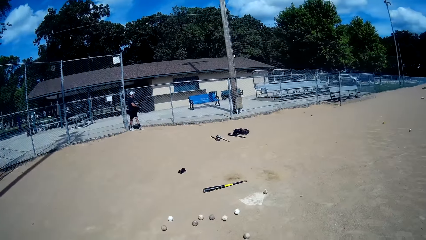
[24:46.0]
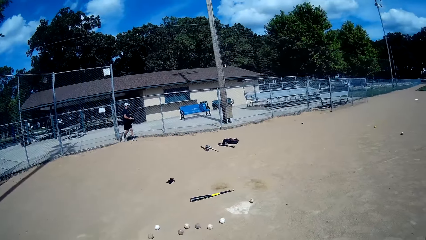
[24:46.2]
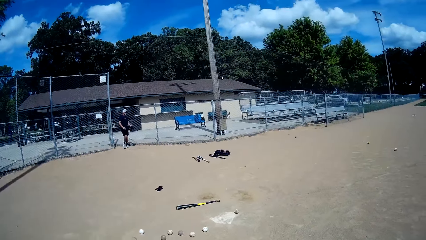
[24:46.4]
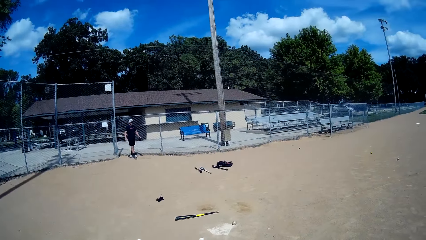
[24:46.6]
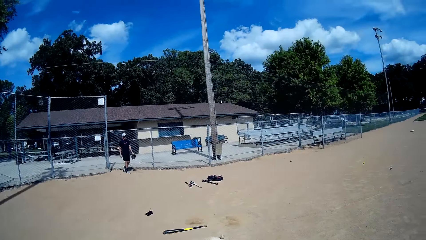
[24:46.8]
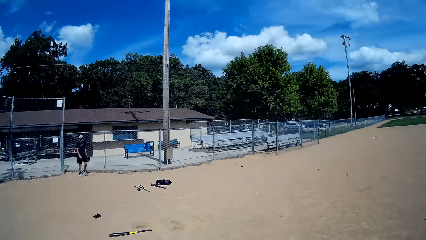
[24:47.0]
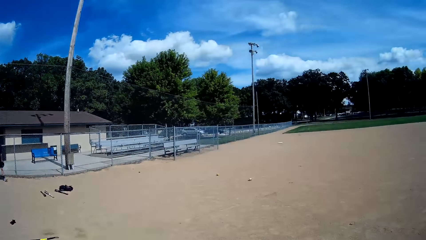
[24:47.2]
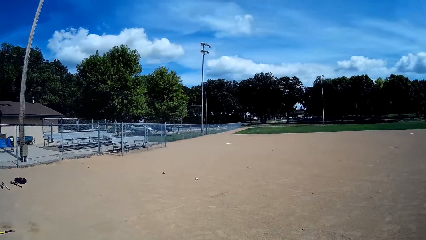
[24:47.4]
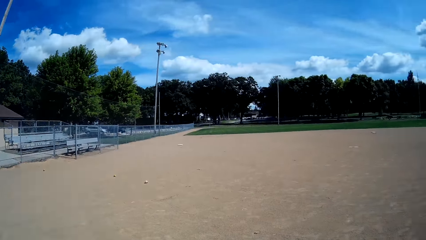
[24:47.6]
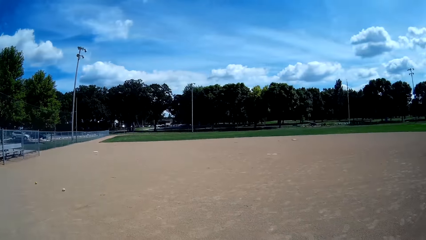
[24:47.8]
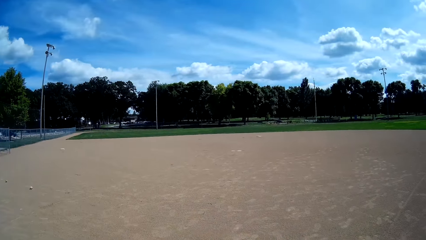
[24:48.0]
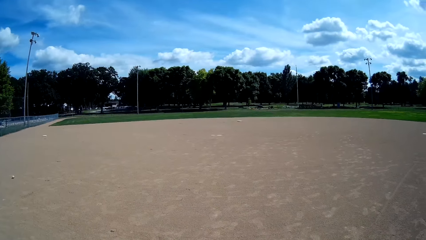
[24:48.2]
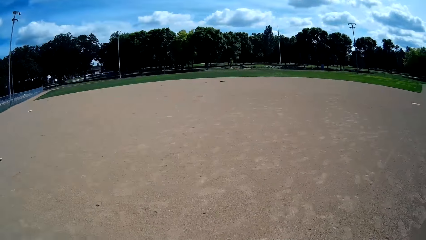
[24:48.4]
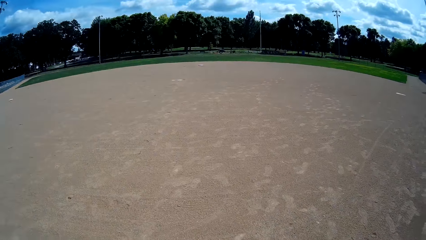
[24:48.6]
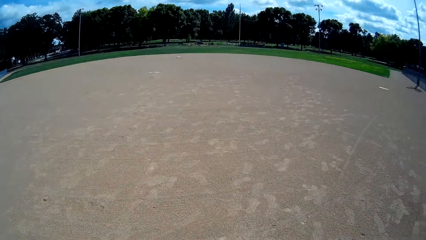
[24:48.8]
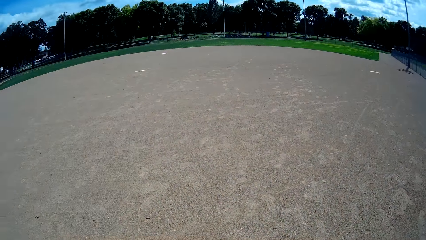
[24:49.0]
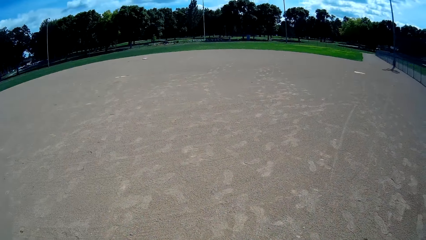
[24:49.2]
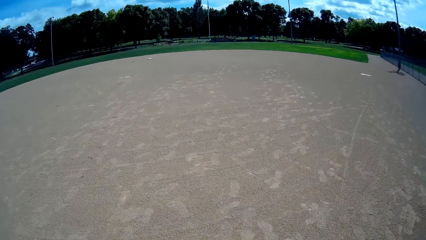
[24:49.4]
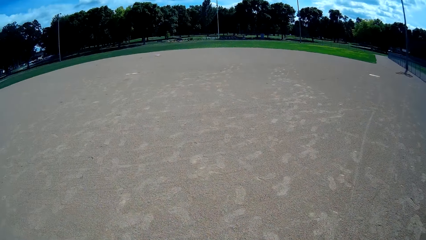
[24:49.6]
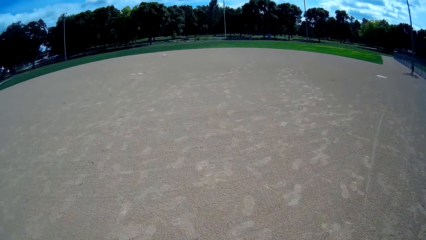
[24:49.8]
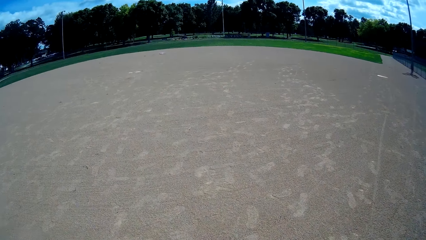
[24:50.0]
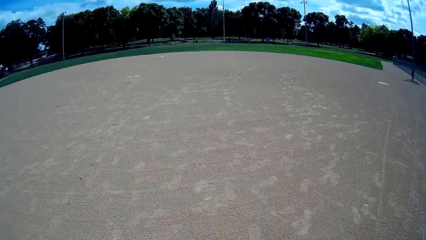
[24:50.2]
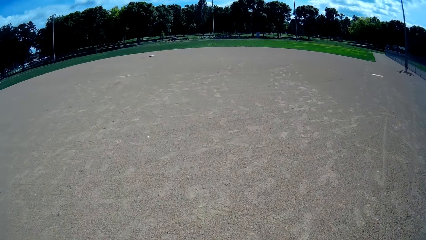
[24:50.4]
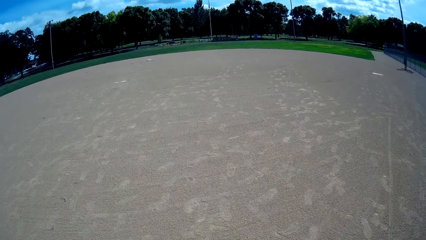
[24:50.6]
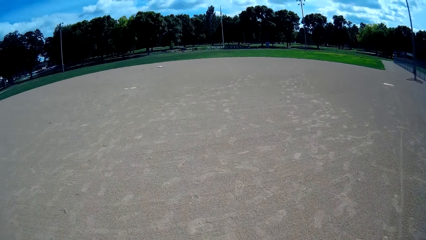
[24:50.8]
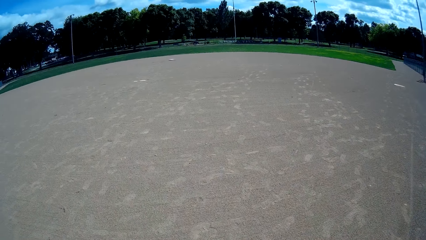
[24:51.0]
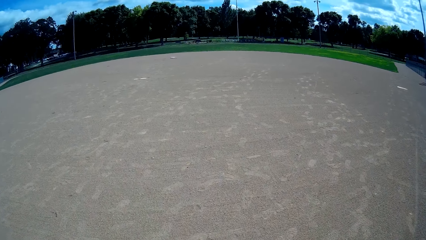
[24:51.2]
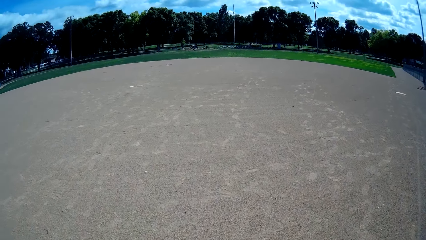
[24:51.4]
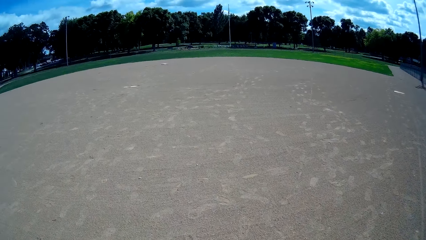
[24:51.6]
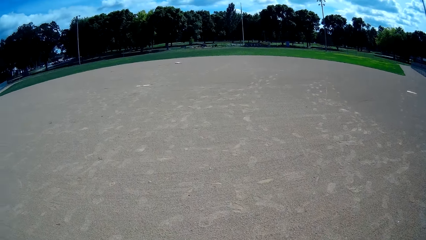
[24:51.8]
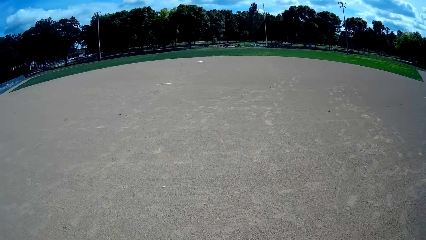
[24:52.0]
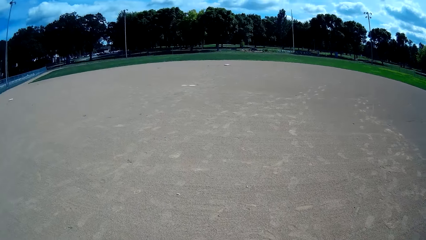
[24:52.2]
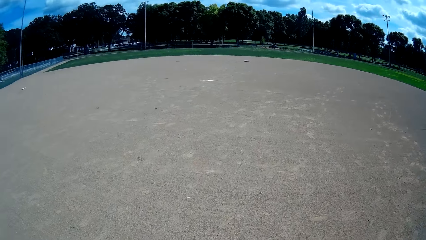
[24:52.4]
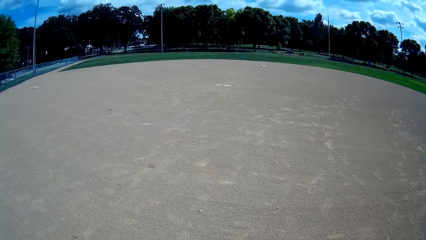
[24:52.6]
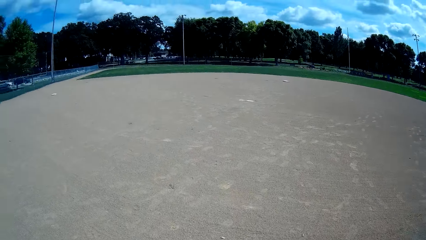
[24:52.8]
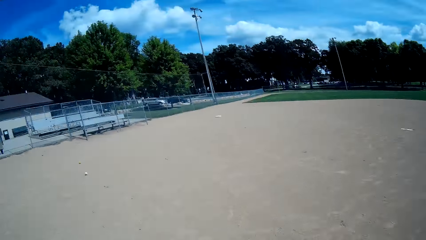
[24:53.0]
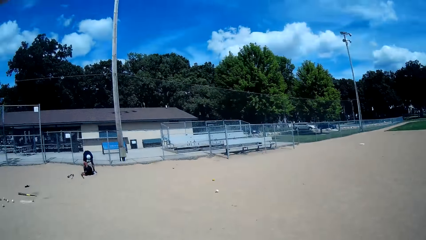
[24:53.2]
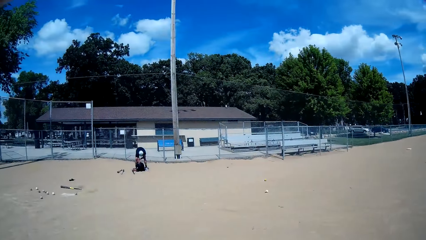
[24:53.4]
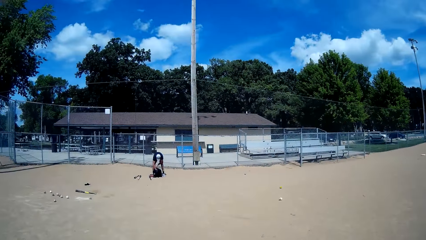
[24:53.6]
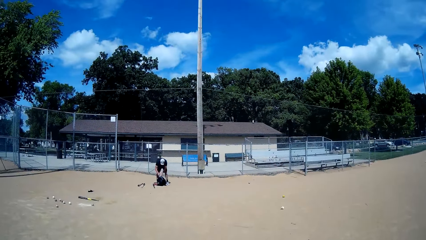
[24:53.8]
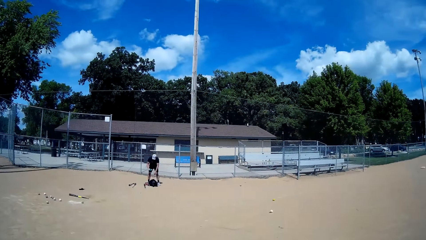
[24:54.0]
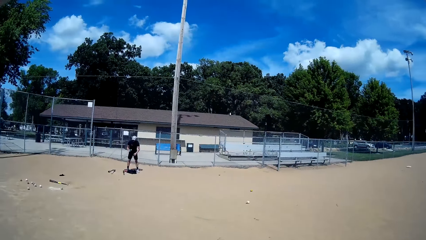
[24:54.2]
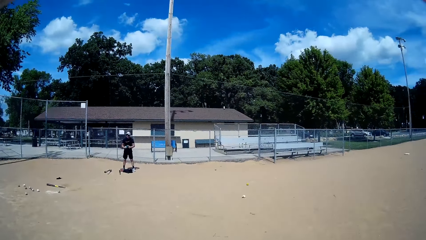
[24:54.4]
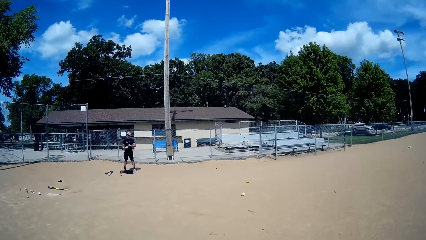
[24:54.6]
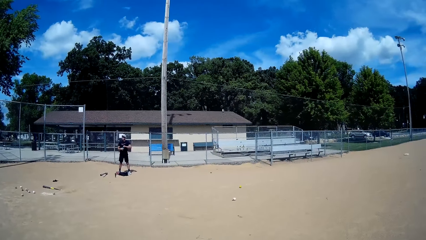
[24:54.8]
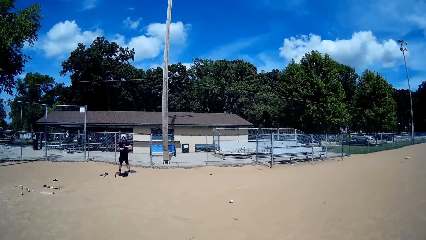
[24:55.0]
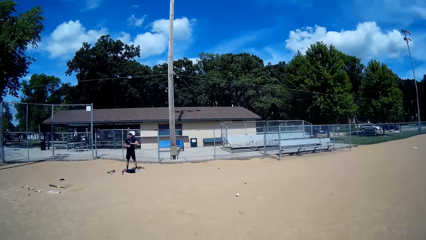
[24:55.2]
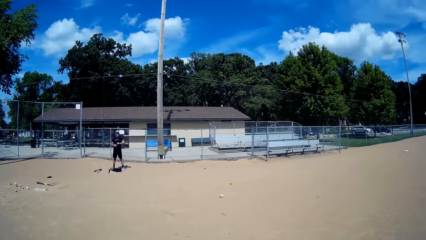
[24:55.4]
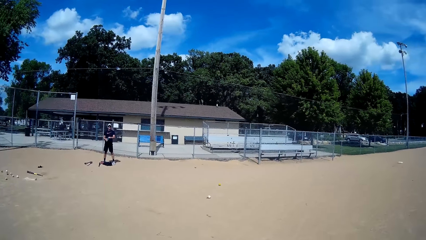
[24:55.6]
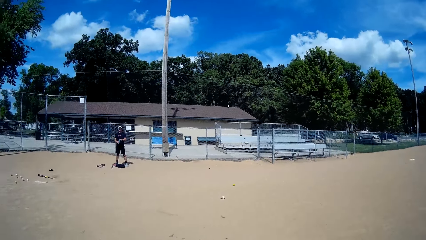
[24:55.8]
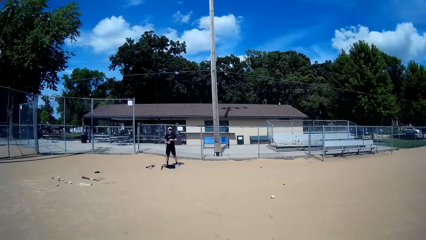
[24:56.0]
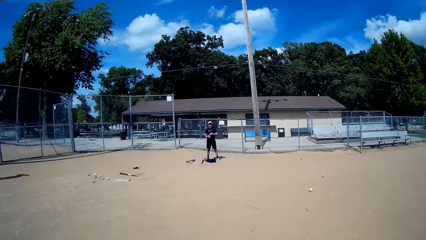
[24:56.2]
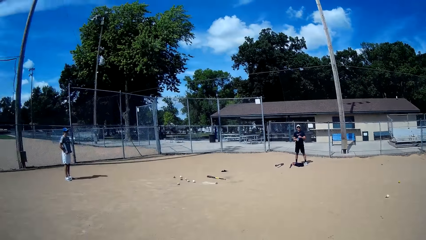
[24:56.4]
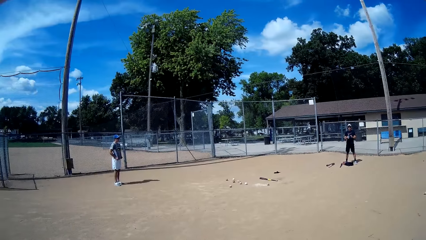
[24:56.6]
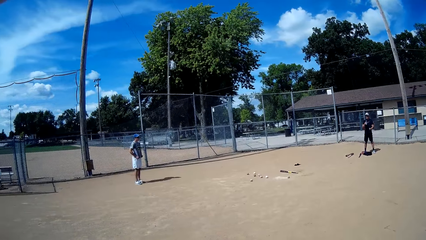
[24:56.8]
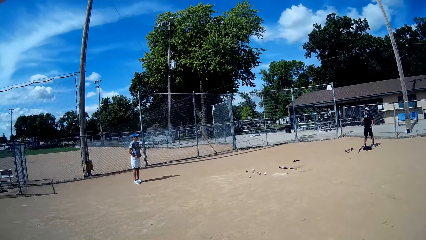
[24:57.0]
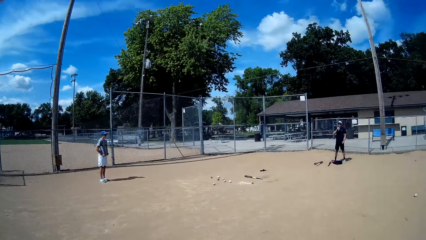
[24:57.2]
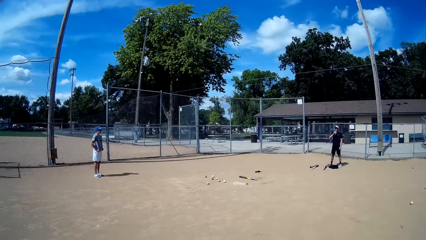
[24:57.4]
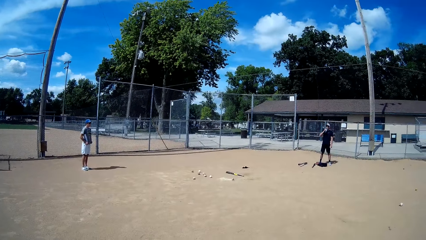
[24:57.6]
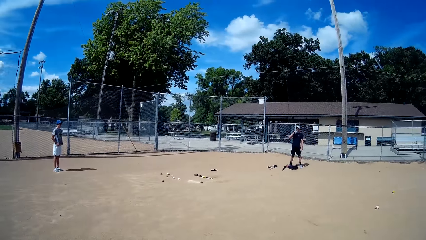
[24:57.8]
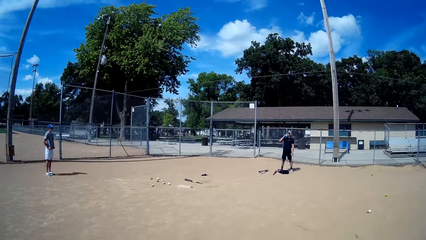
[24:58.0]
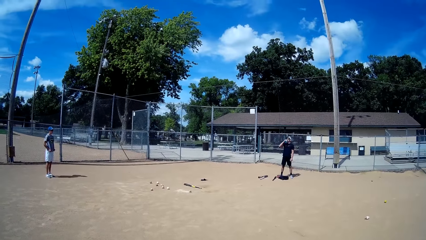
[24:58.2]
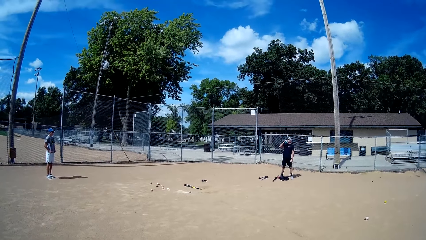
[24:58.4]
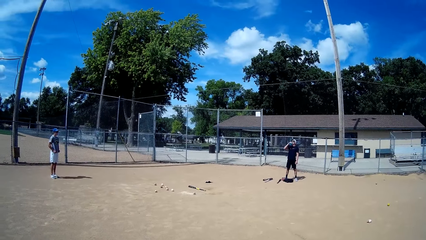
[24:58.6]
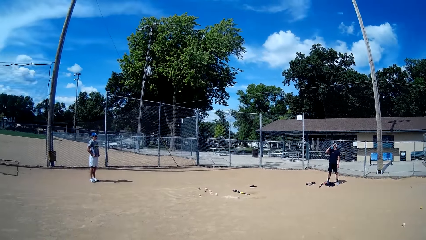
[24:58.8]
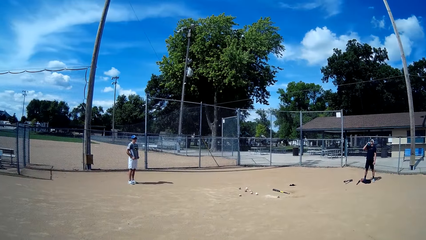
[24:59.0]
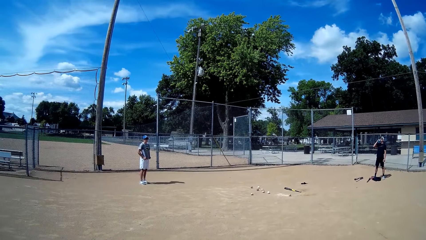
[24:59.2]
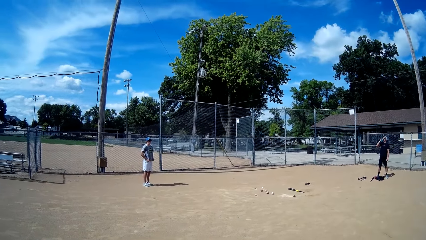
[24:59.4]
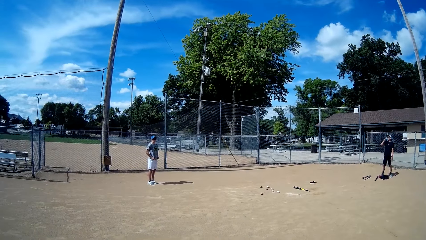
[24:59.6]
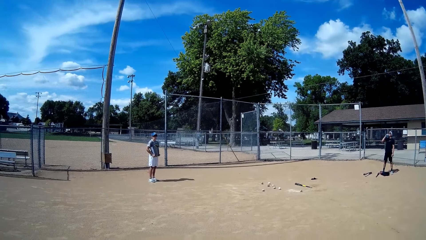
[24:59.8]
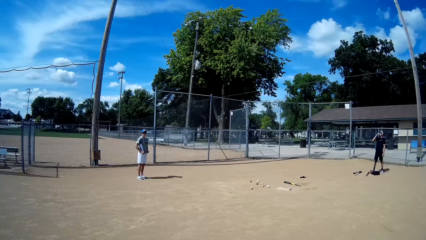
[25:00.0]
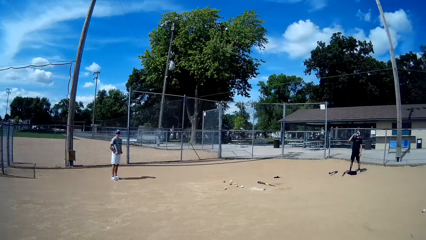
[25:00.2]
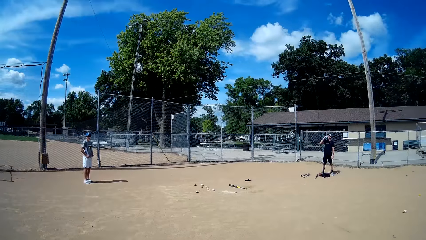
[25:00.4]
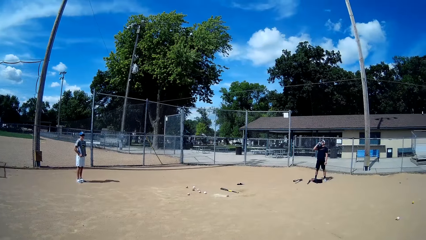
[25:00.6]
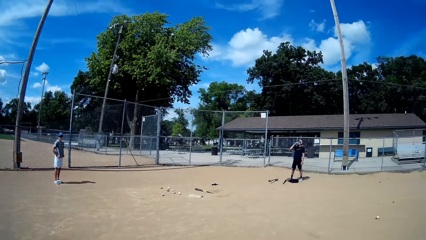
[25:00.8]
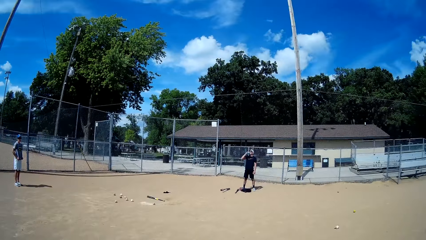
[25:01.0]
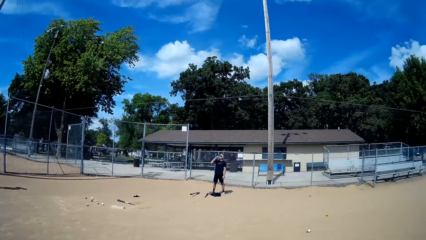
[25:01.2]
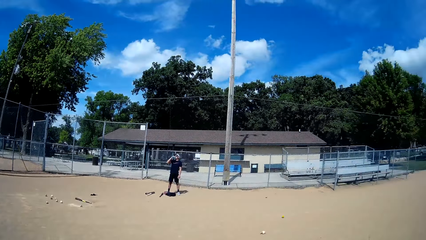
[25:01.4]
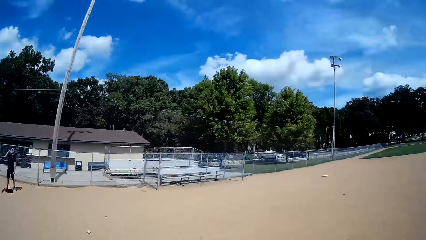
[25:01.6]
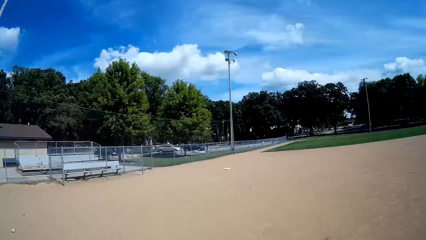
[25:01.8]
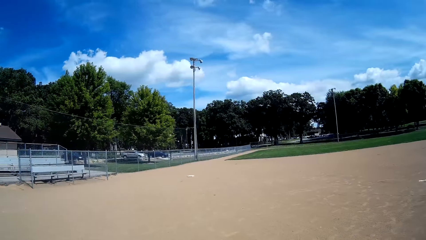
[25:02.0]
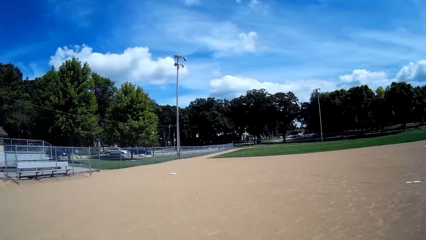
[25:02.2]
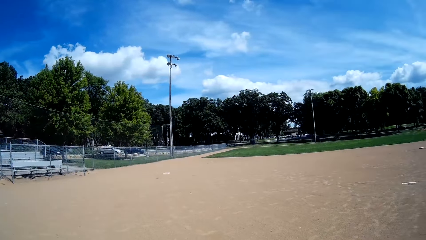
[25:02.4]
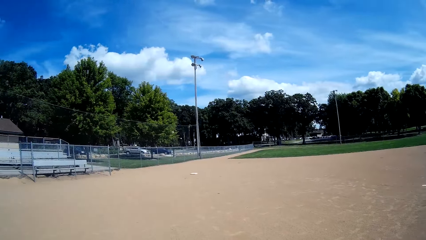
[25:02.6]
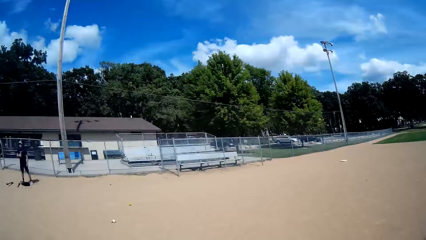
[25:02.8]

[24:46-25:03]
The man enters the field through the gate behind. The camera wearer looks around. They walk away from the gate on the field. They turn towards the man. The man removes a bottle of water from a bag on the ground. The camera wearer stands on the field. The man drinks water from the bottle.
